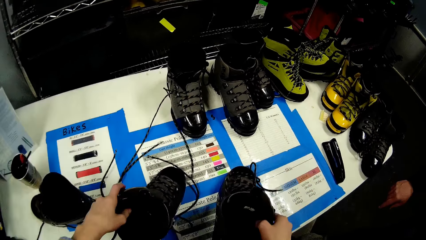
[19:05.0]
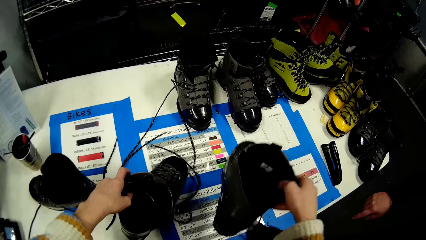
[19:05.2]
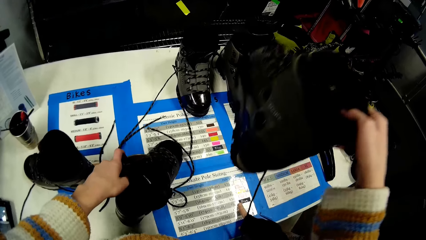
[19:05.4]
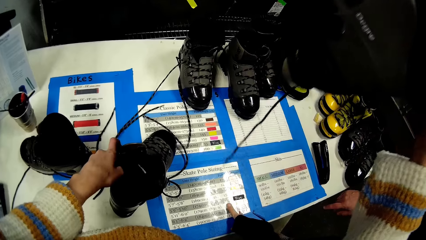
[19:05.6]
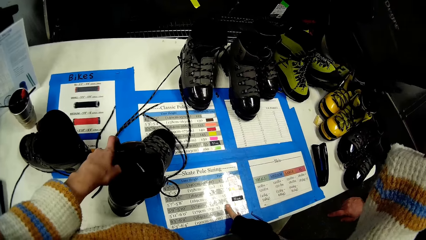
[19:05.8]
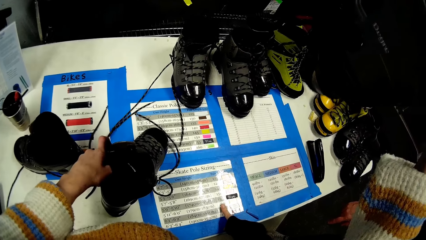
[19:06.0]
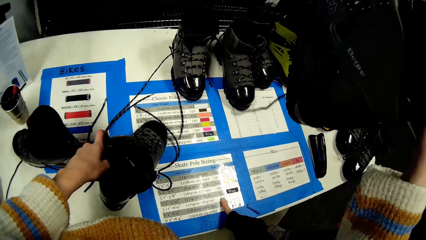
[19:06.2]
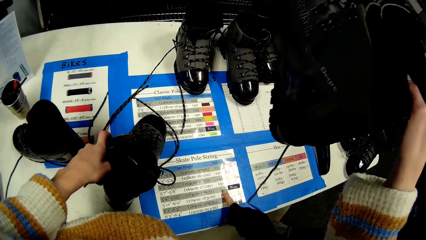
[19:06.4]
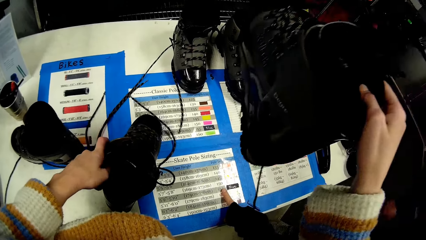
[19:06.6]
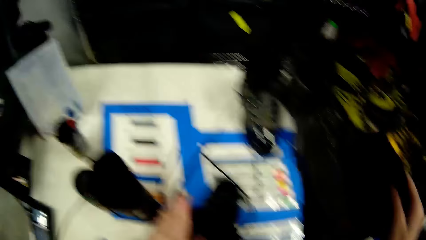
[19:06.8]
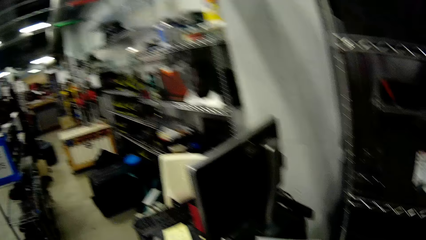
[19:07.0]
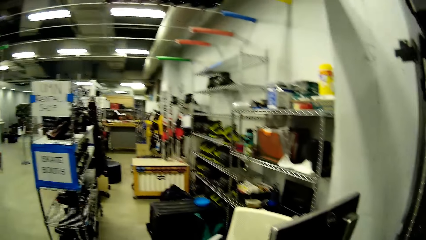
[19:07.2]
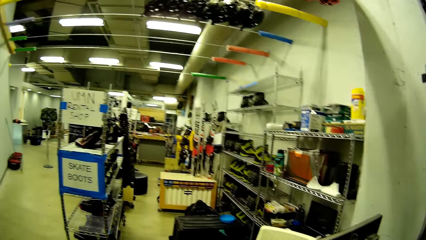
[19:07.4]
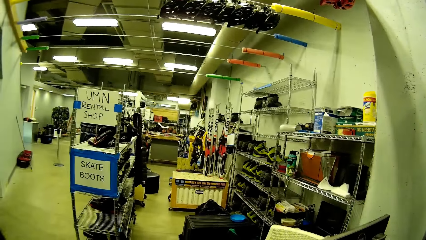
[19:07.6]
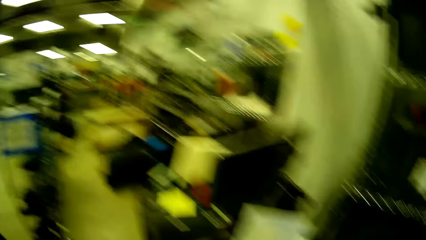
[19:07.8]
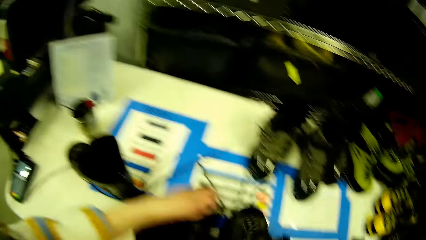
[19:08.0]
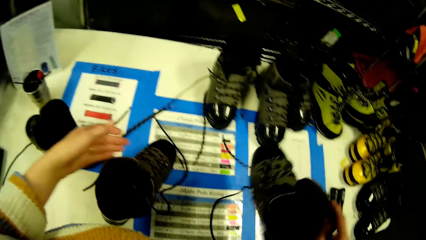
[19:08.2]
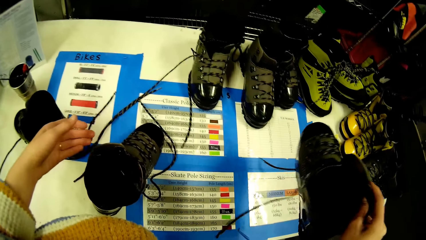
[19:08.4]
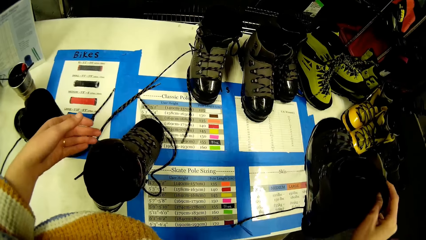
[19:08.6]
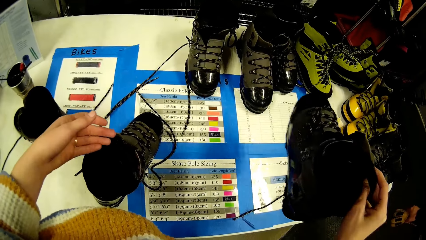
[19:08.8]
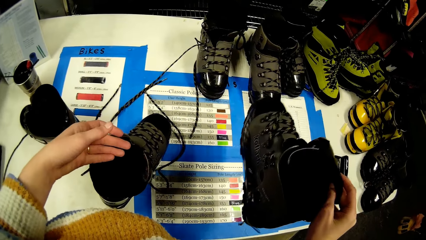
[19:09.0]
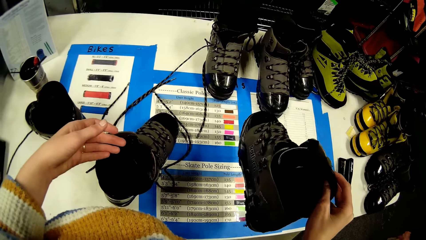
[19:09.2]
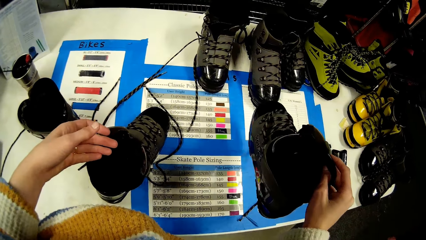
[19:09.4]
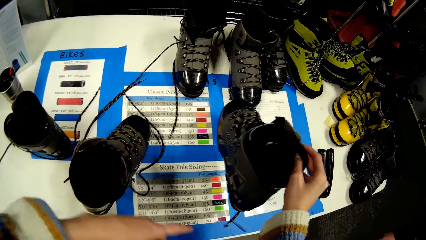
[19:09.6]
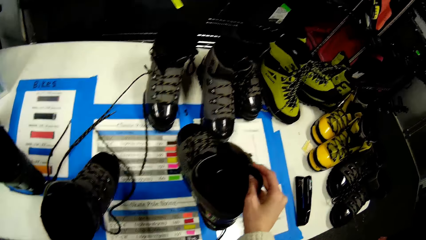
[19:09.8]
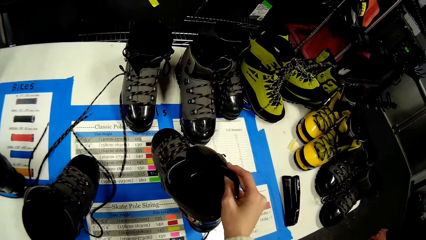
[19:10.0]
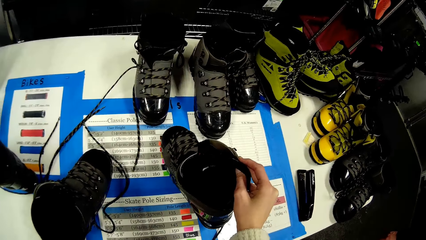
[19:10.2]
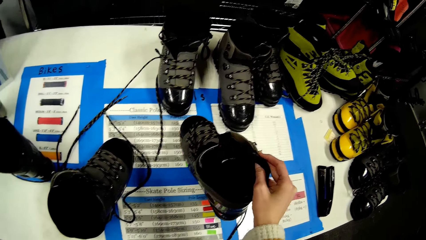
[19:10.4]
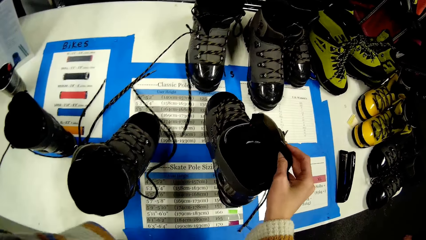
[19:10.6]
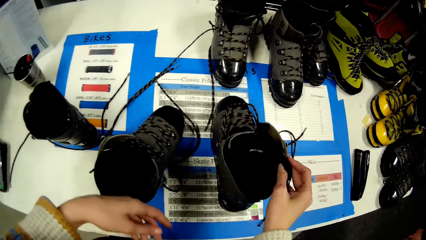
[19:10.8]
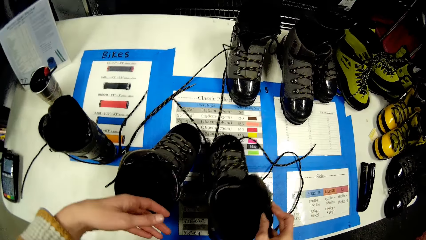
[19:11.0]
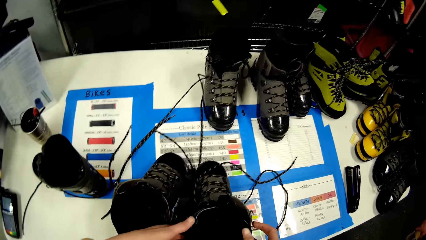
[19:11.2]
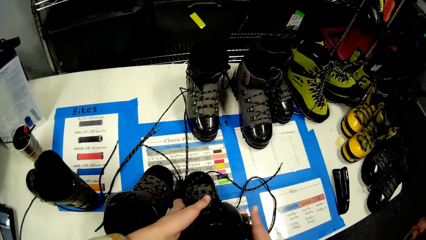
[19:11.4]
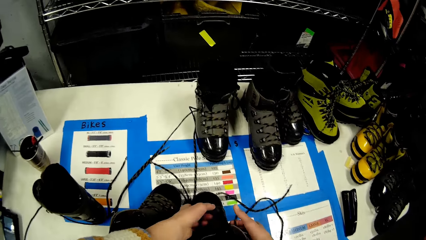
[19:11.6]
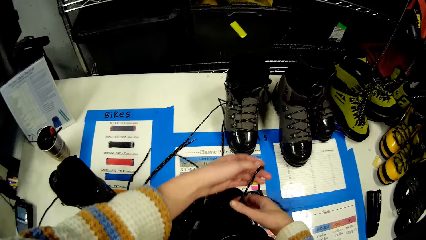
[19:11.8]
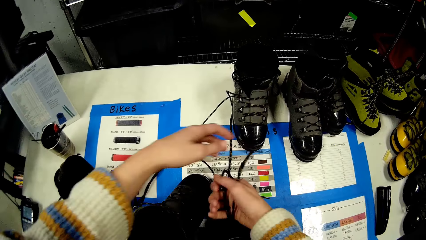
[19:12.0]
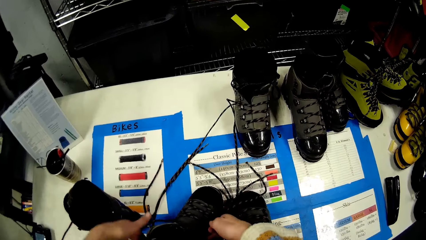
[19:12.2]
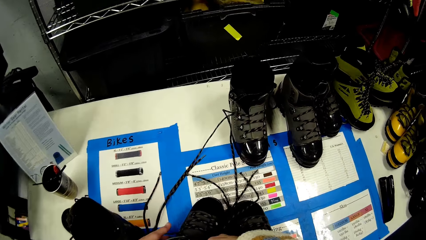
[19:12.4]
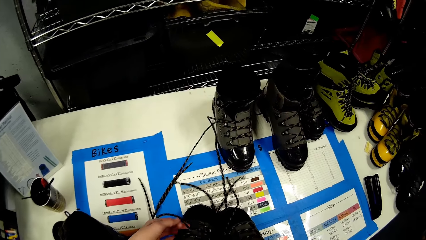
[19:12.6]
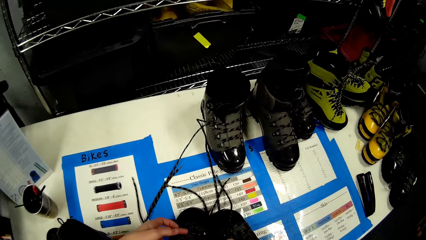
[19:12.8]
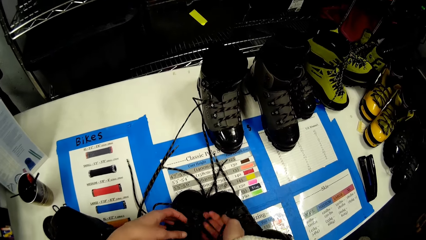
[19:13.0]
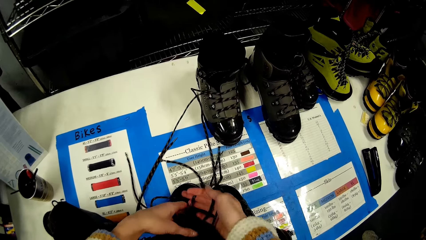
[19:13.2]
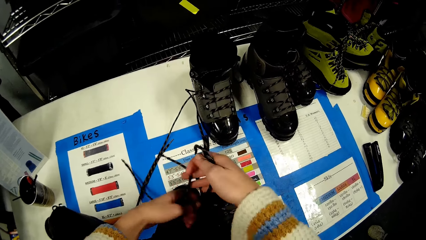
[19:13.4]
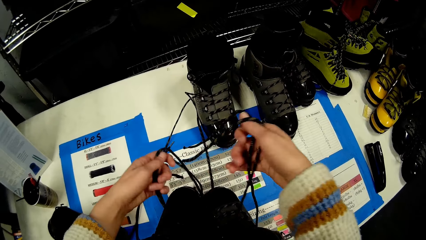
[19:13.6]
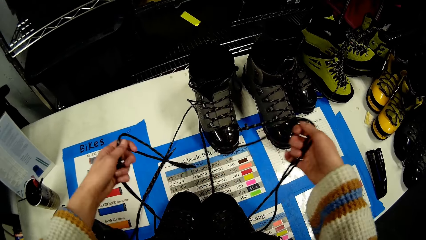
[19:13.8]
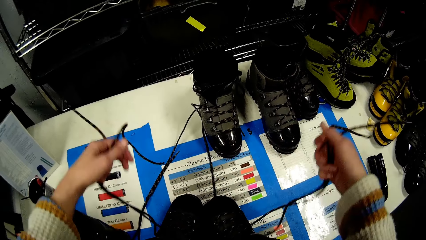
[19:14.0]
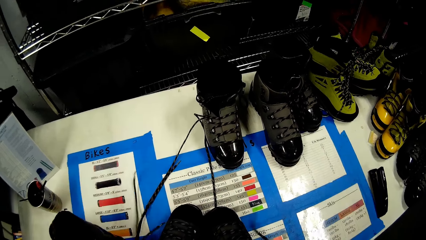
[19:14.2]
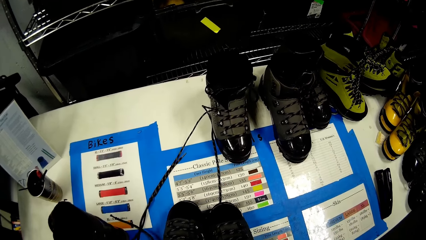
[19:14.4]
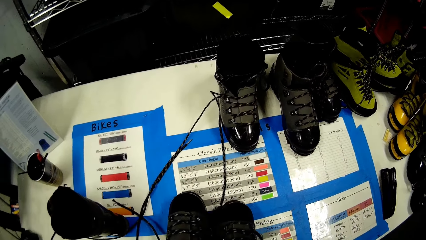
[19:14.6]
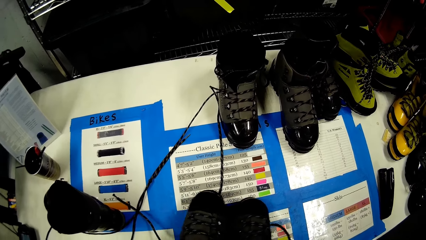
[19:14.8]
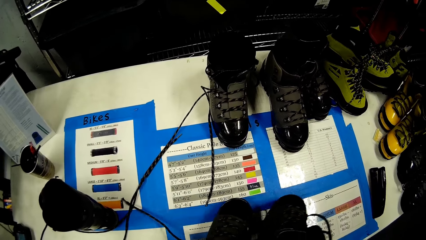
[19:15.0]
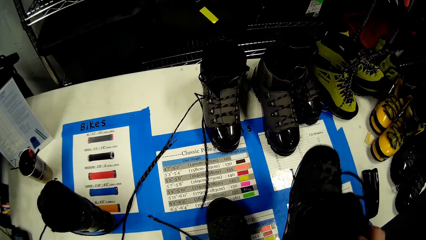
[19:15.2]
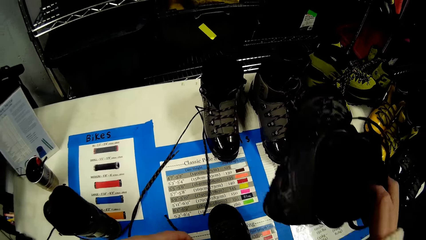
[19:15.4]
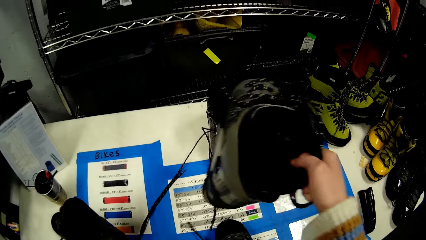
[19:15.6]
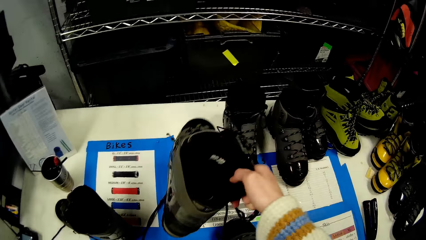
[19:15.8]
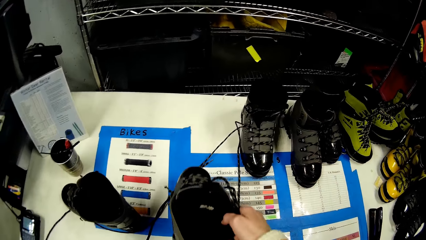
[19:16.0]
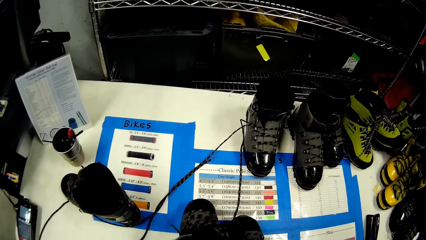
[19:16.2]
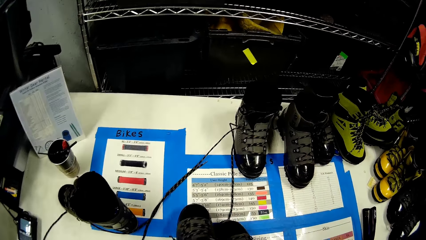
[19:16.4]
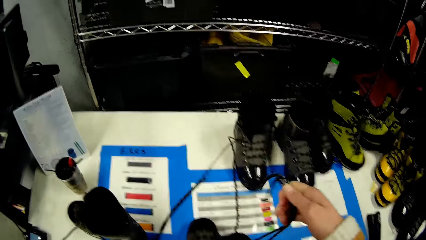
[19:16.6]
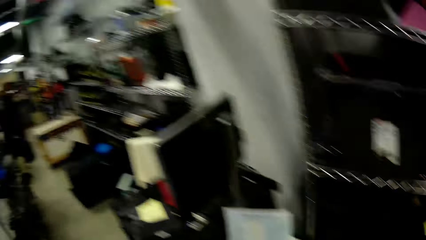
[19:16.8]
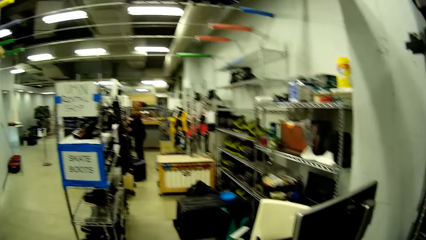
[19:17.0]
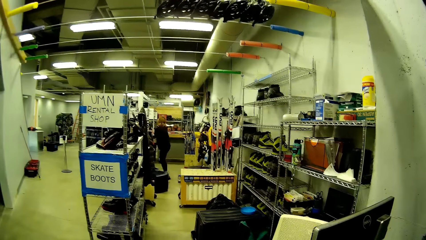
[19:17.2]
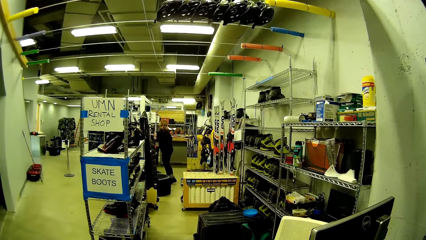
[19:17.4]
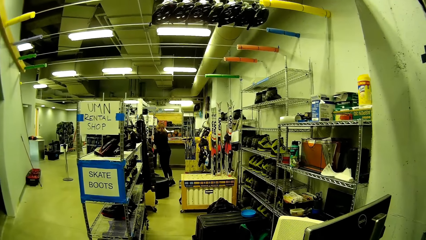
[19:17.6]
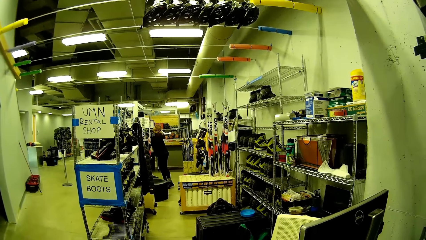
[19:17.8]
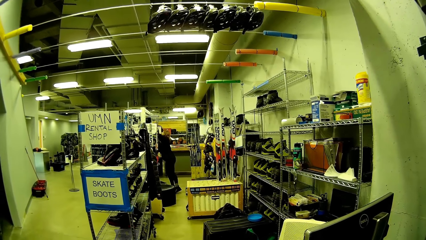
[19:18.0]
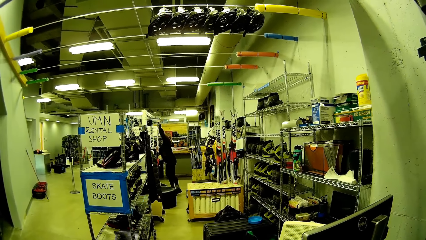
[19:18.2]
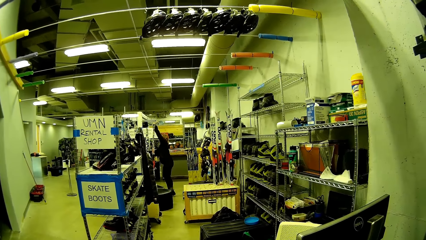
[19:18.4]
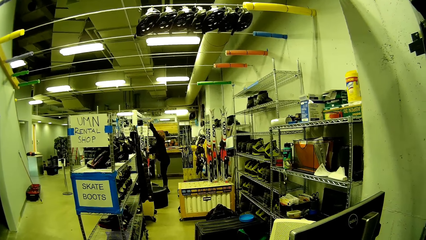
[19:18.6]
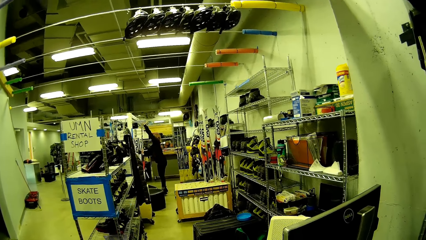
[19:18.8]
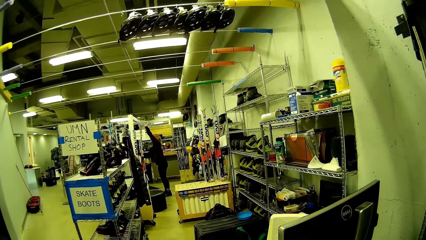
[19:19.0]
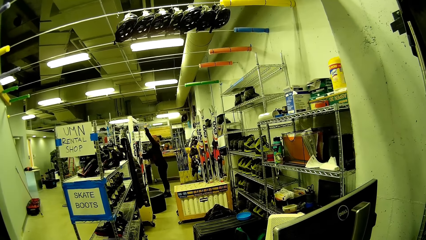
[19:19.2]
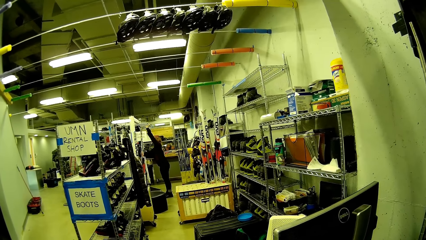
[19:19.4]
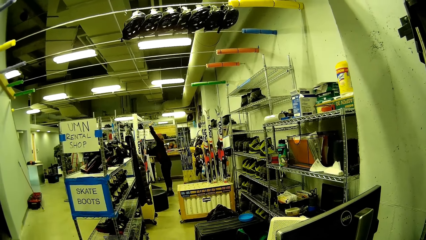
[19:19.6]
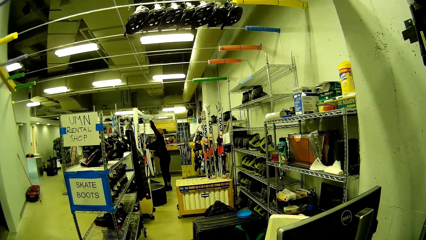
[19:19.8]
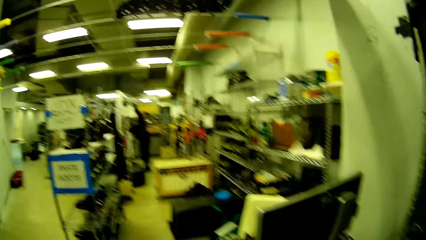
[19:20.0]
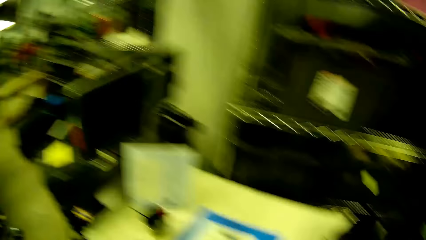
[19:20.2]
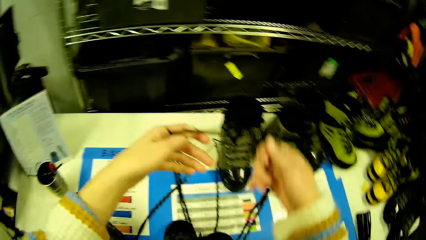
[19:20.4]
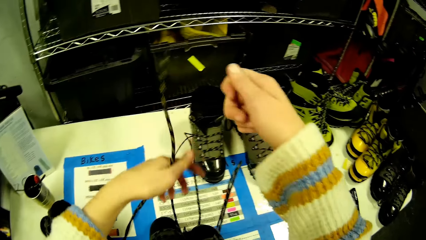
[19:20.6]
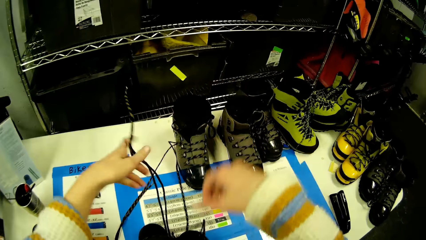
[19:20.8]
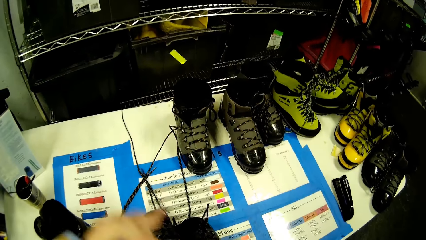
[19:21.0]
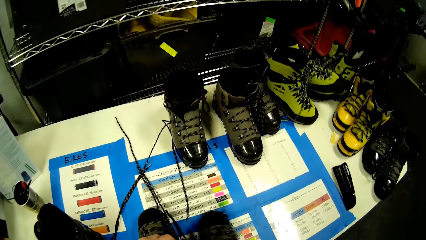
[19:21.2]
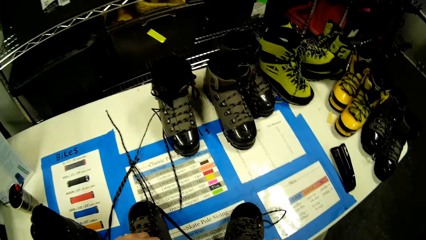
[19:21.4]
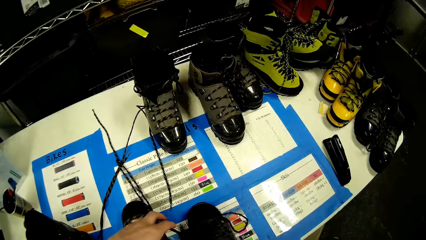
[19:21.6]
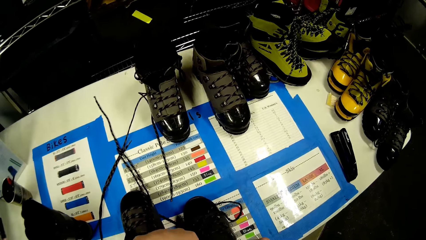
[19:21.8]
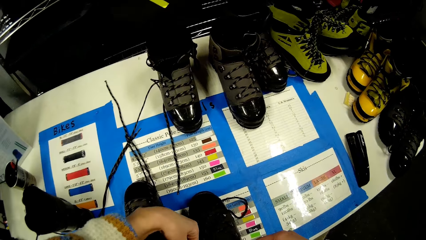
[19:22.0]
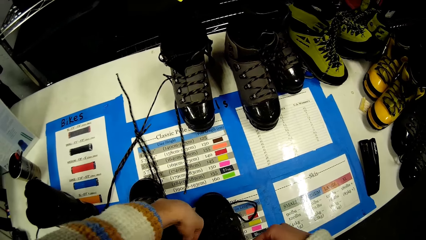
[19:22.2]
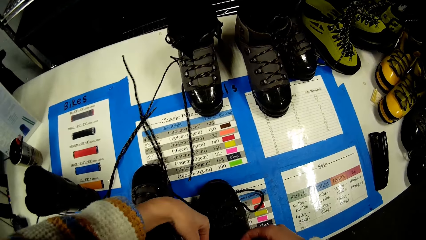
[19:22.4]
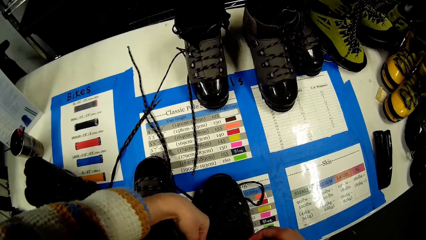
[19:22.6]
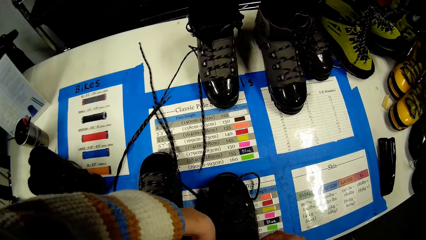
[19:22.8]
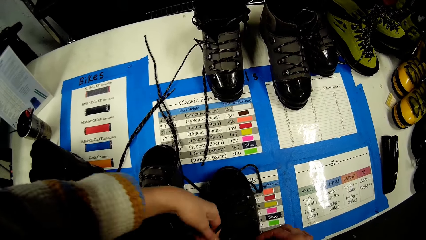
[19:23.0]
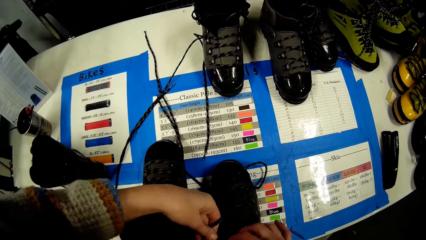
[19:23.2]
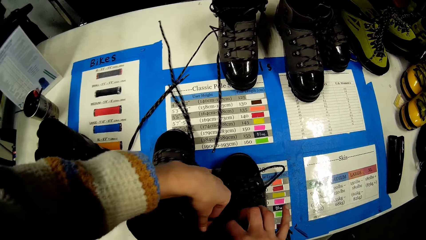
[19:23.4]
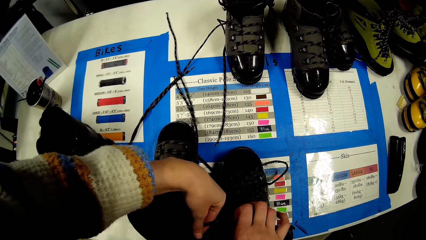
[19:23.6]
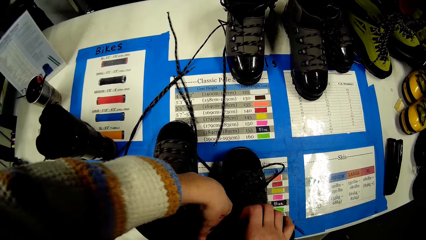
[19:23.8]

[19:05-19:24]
The camera wearer holds the boot on the table with her left hand. She lifts the boot from the table with her right hand. She looks around the shoe store. She drops the boot on the table with her right hand. She straightens the shoe laces. She picks a shoe. She puts the shoe down. She looks around the shoe store. She straightens the shoe laces.
